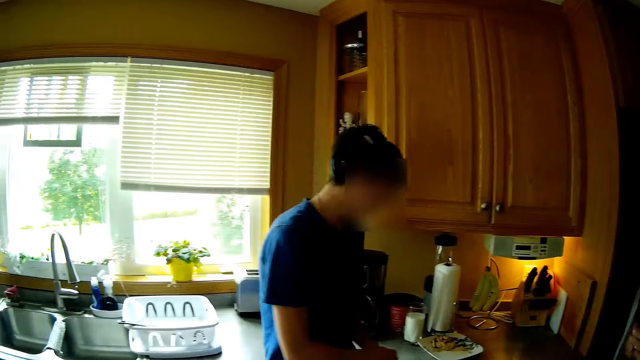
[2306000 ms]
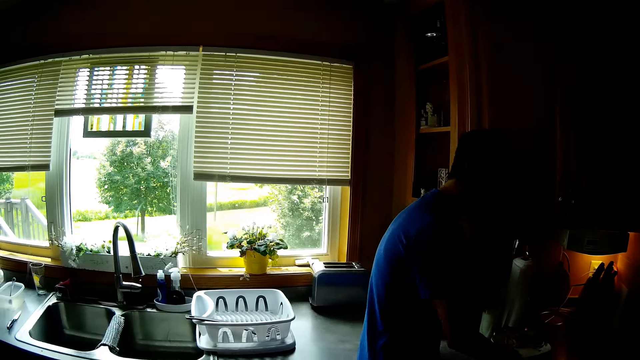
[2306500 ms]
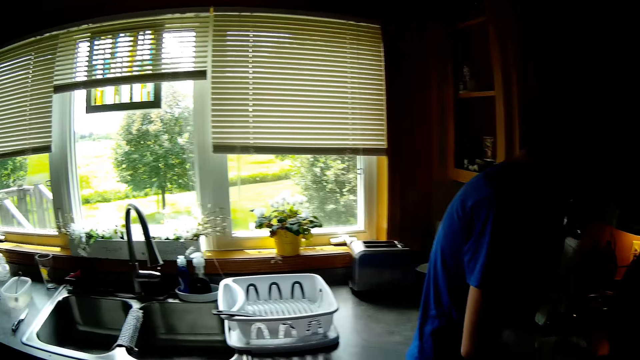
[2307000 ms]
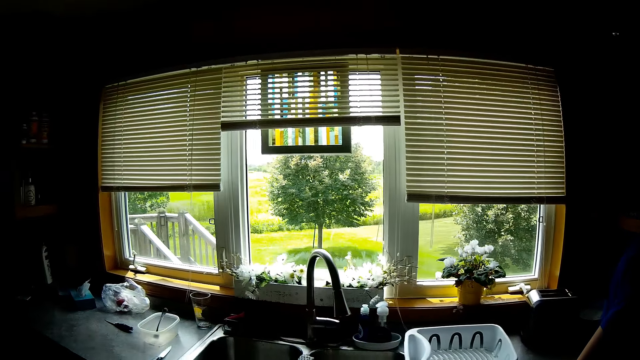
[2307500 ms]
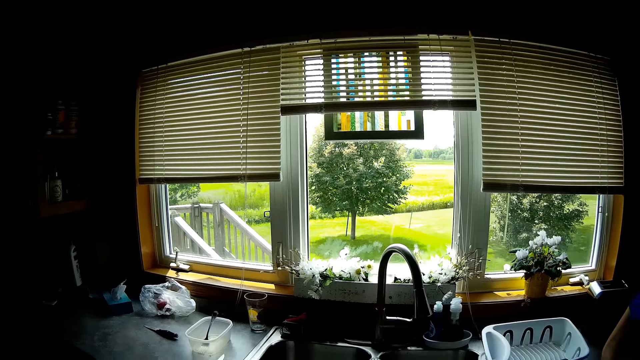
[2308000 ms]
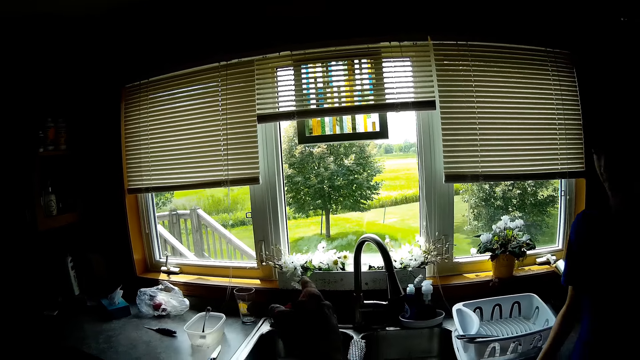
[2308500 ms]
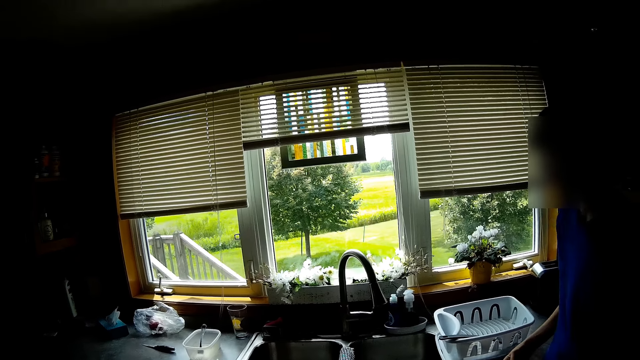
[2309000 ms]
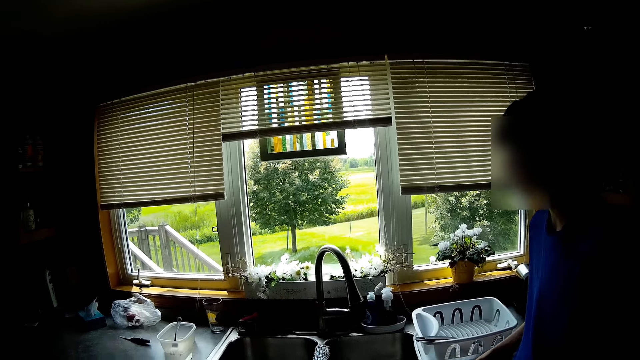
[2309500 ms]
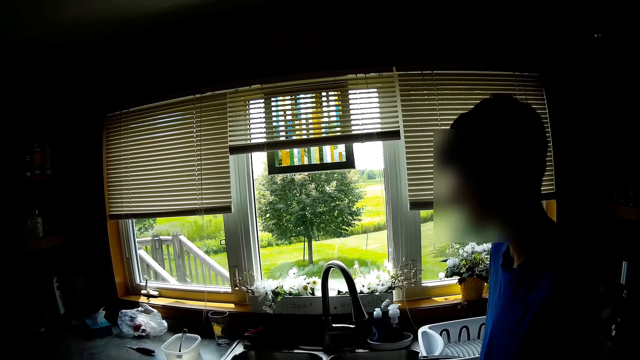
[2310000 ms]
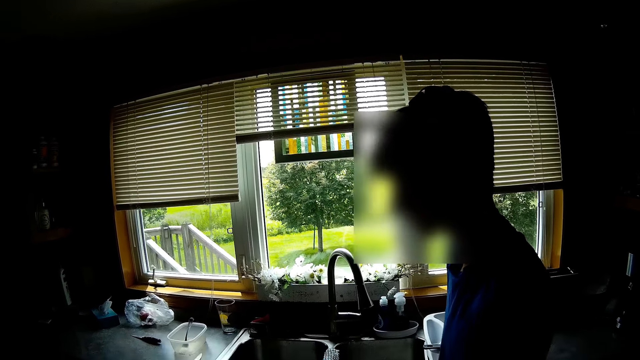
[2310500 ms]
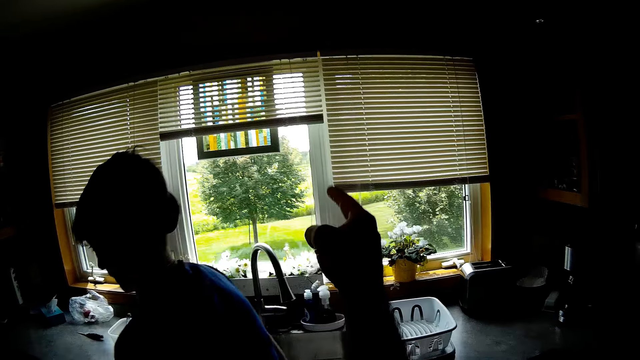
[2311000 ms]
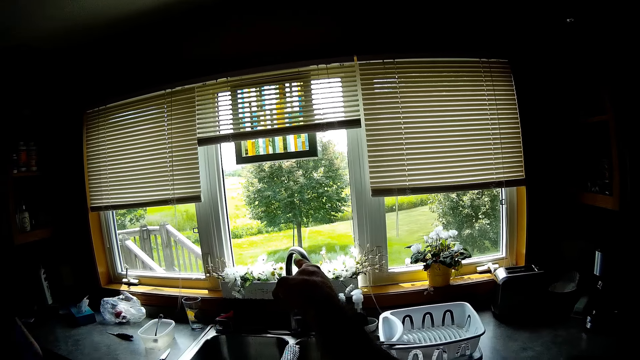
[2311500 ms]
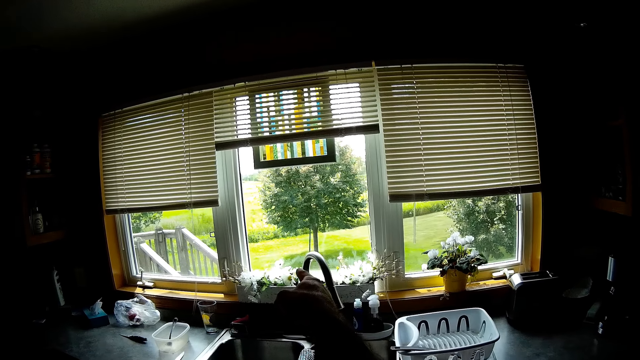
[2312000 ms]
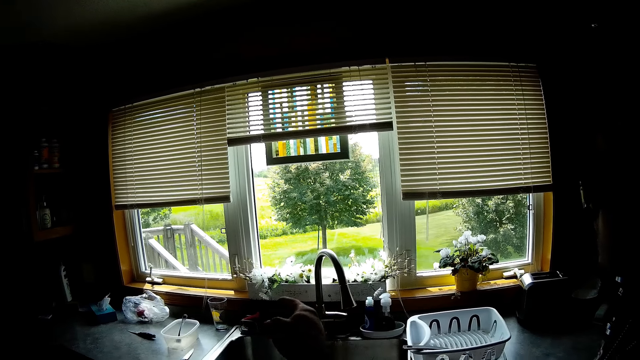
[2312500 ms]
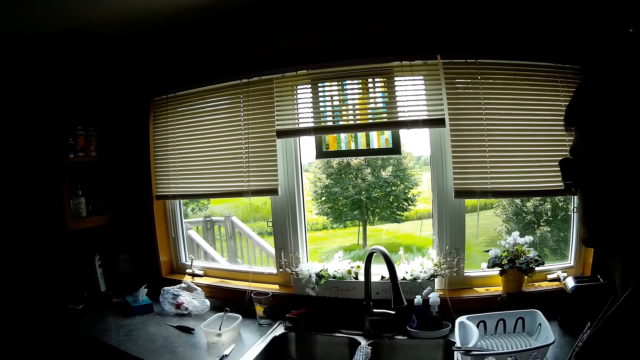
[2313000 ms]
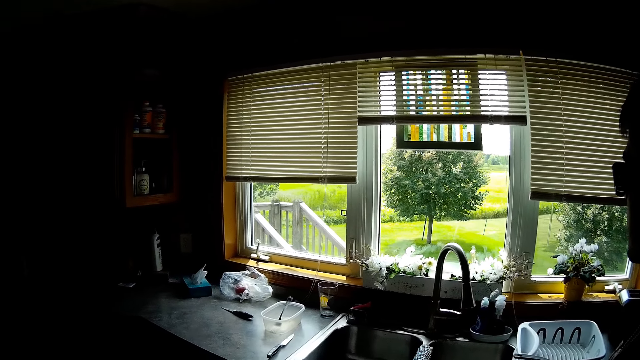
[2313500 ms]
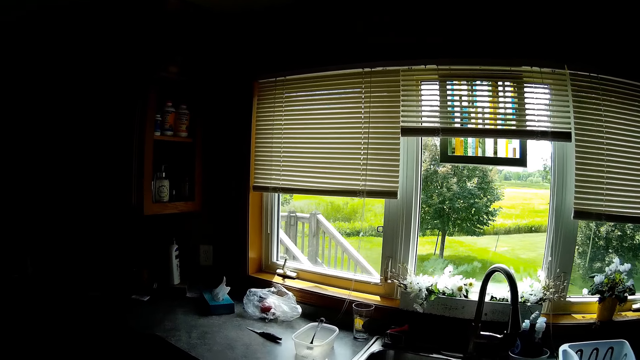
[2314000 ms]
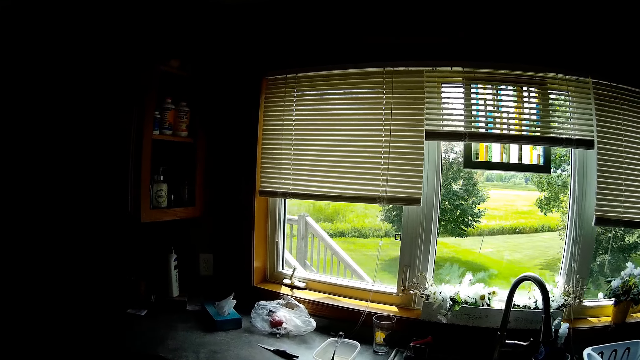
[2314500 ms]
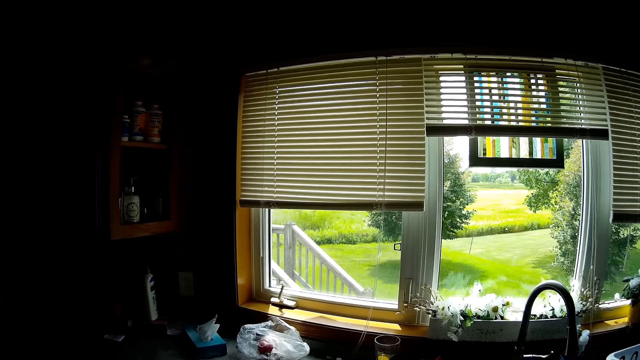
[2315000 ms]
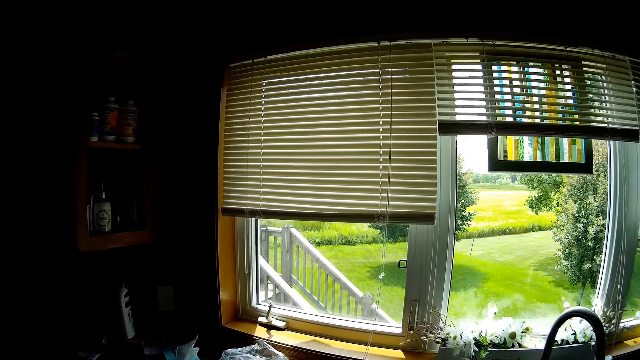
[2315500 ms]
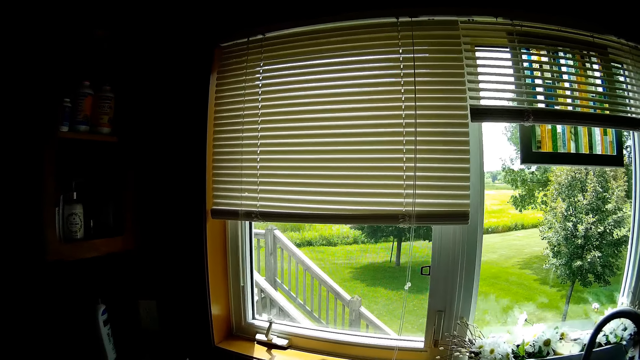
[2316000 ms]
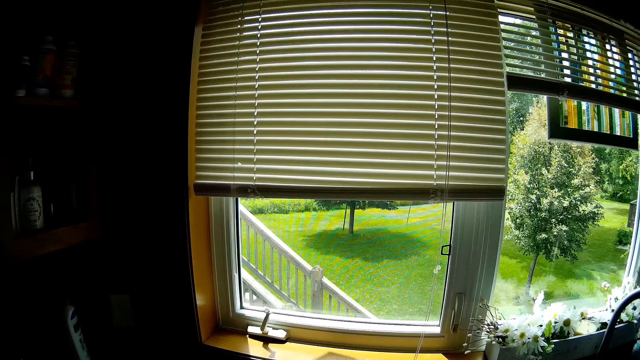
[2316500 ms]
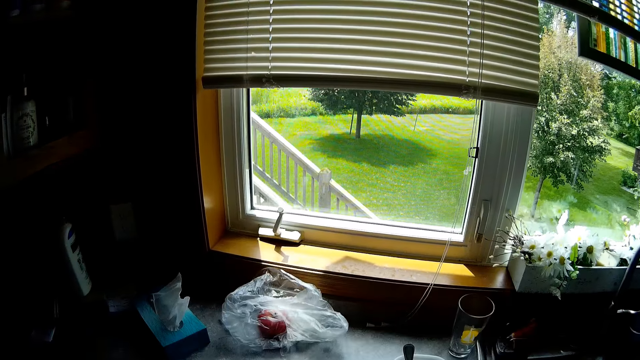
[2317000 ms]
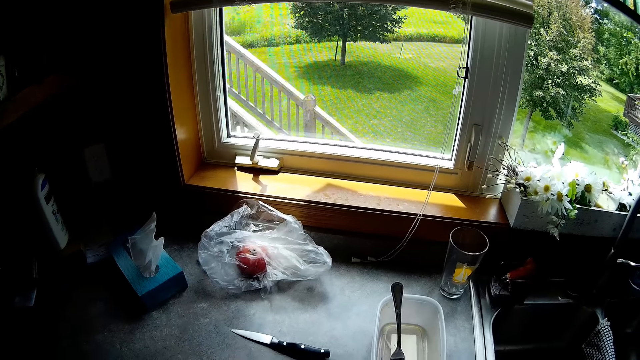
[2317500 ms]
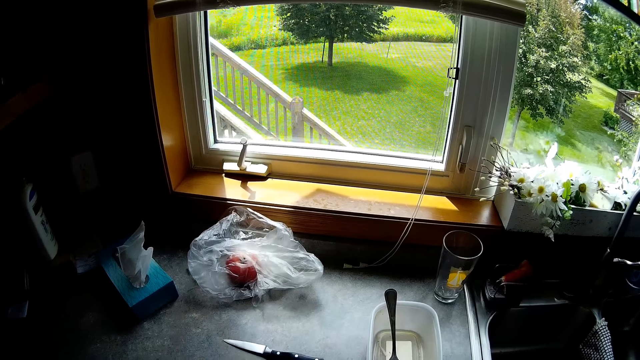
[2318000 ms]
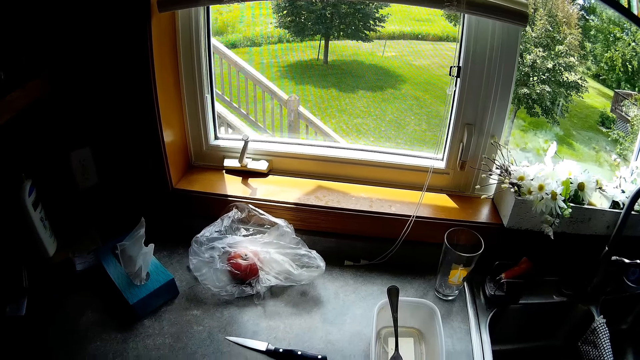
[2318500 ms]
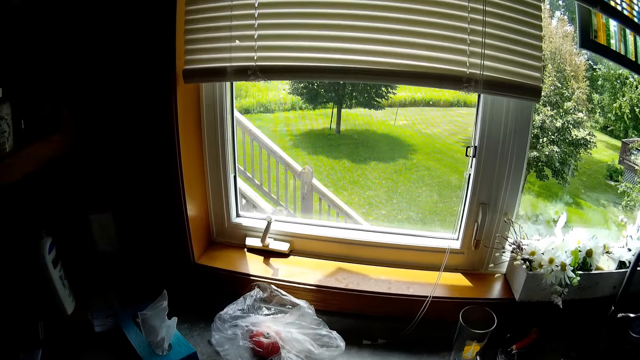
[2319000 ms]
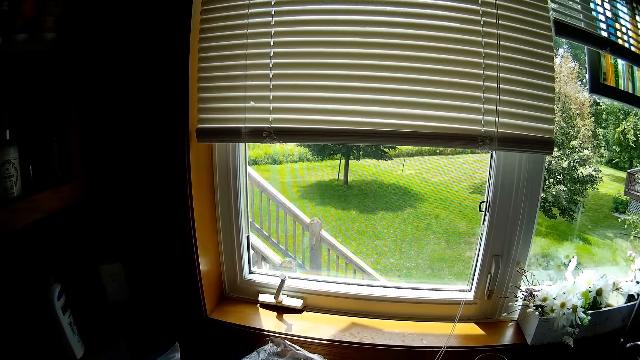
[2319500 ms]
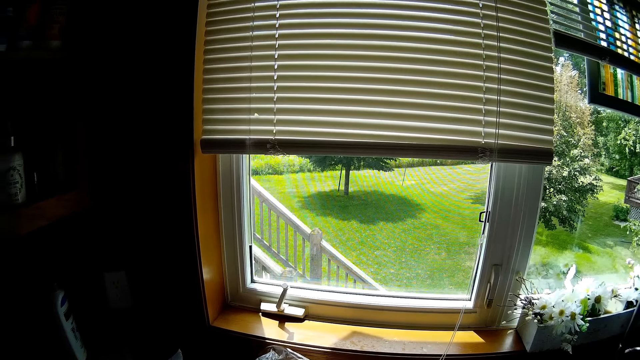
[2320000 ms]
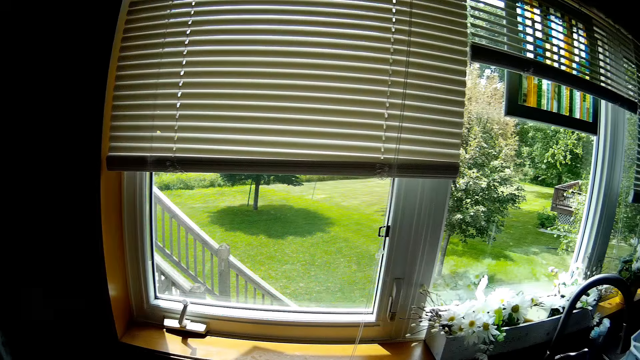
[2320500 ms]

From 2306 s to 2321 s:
The camera wearer walks around the house. They dialogue with the person and the other person. They walk in the house. They look out of the window. They dialogue with the person and the other person. They look around the house.

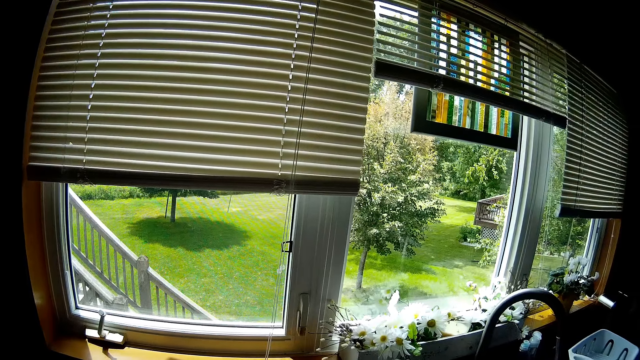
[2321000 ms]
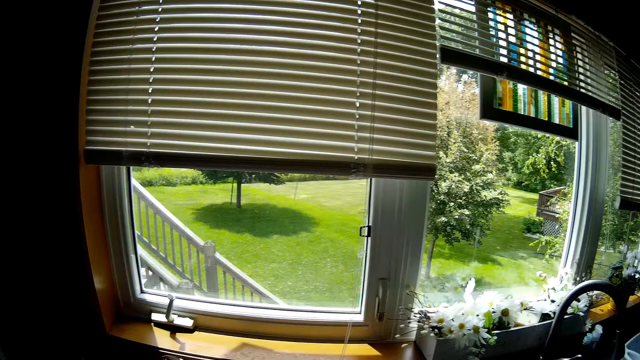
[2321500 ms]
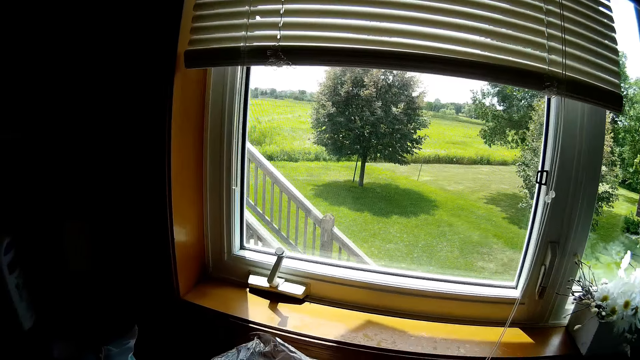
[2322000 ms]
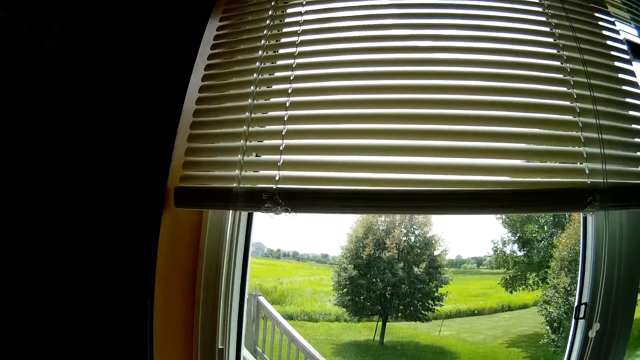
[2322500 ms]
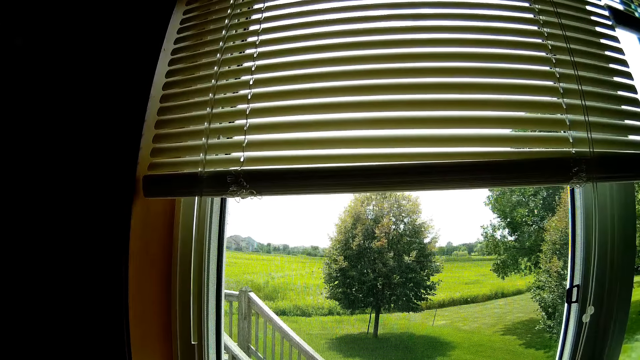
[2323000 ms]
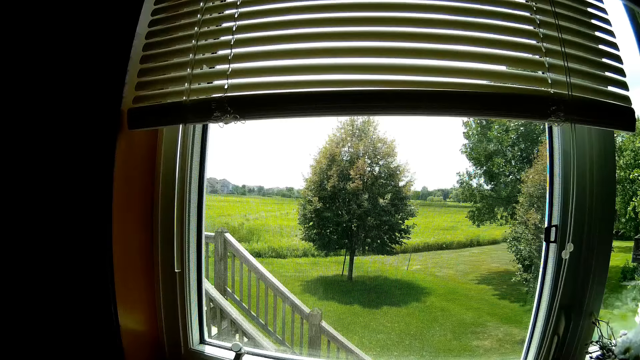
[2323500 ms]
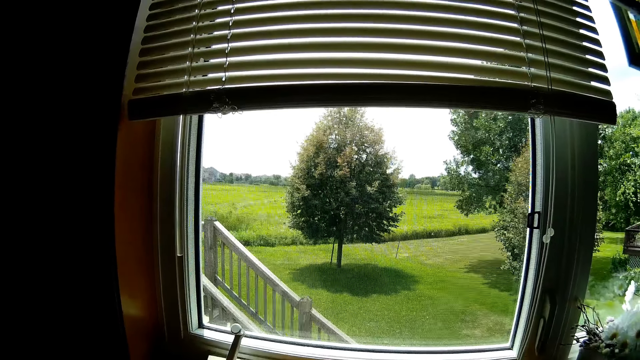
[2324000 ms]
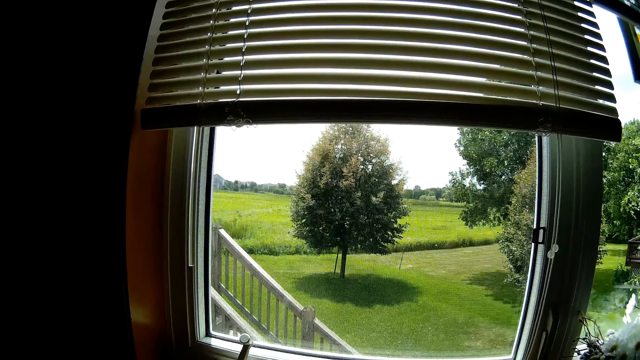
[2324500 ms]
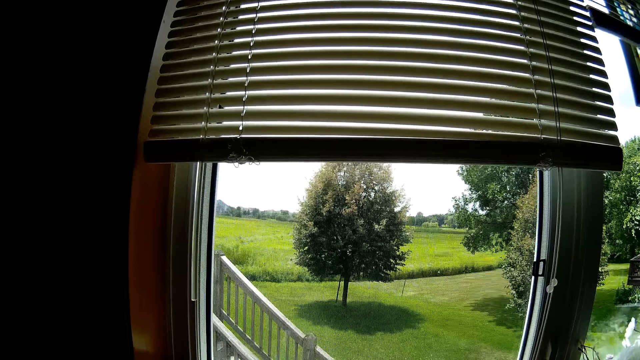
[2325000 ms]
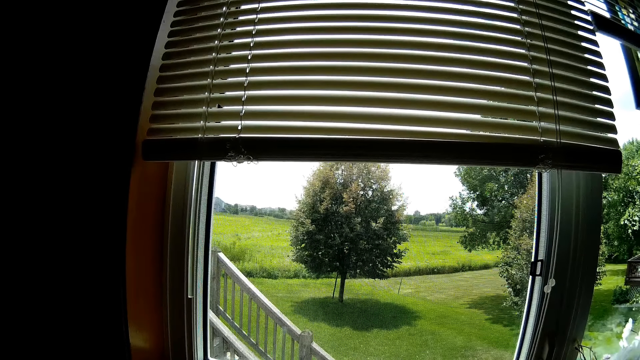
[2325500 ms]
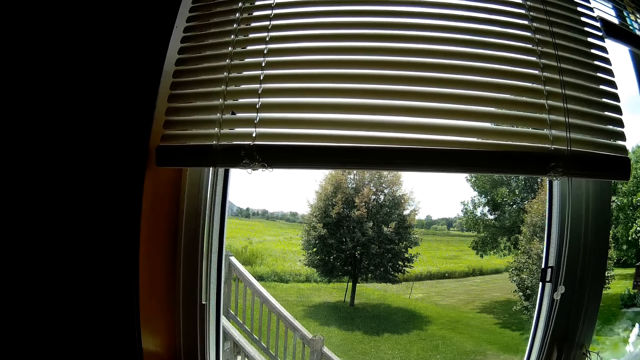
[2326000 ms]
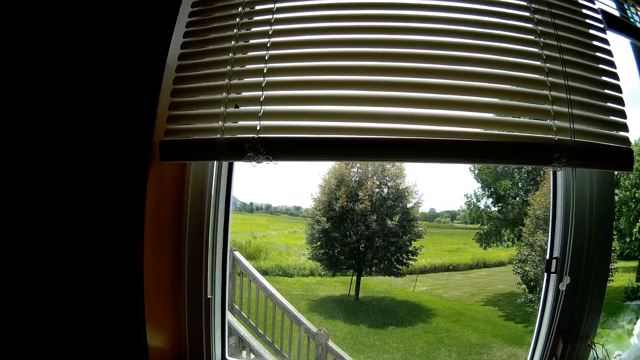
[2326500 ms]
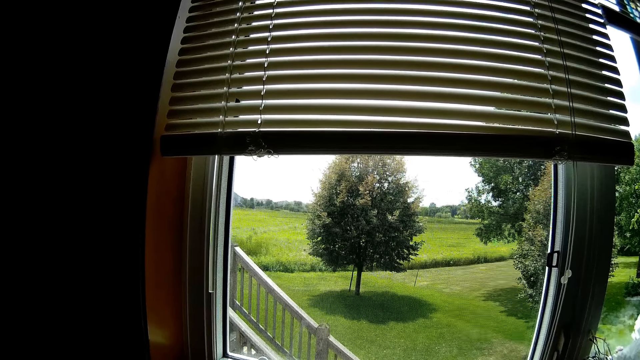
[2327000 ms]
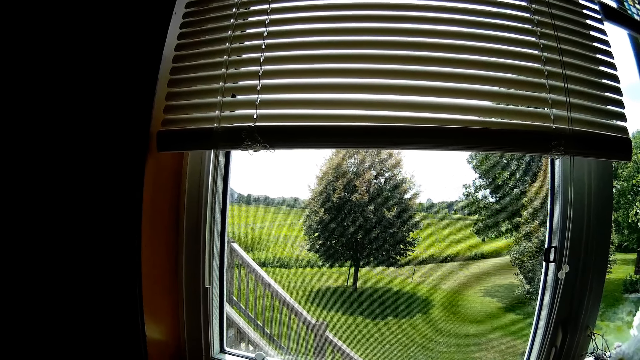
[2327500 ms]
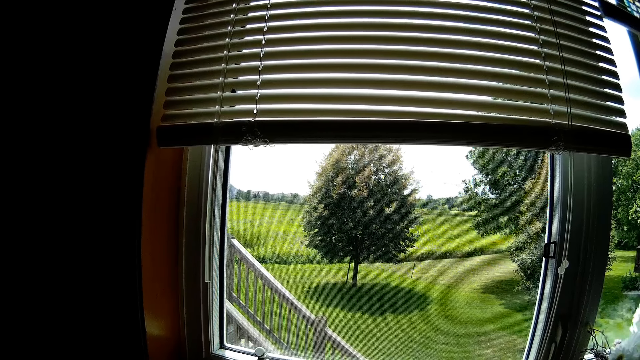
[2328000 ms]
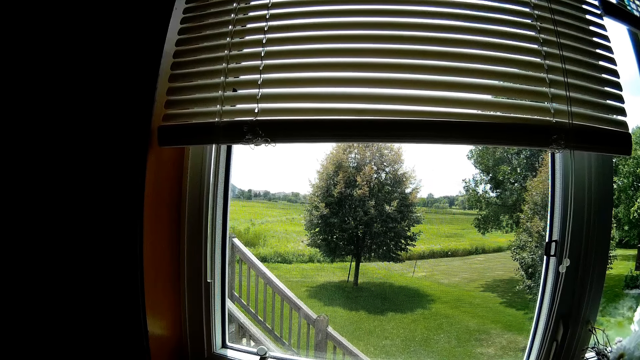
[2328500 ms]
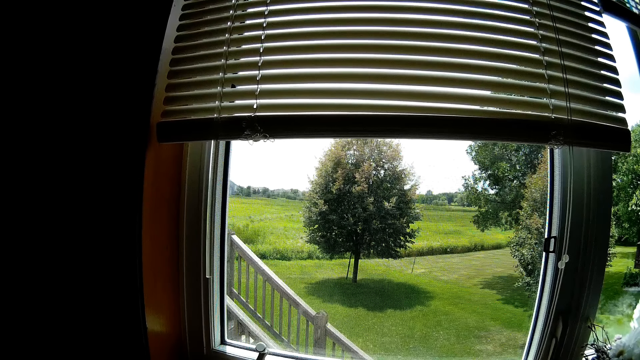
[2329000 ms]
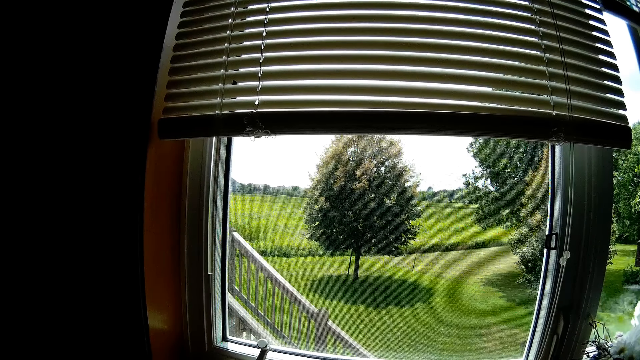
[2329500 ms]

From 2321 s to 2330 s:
The camera wearer looks out of the window.
